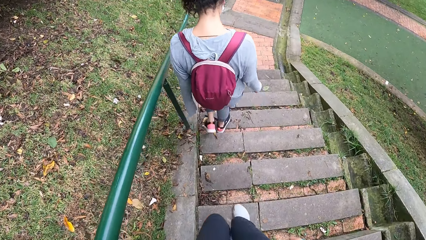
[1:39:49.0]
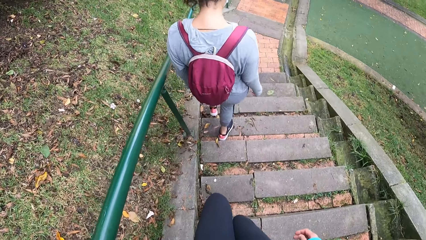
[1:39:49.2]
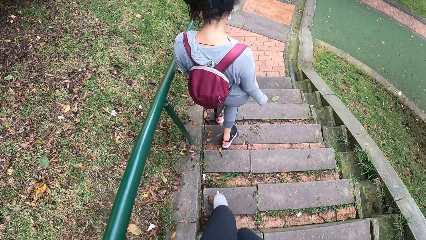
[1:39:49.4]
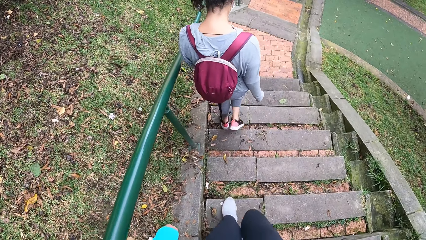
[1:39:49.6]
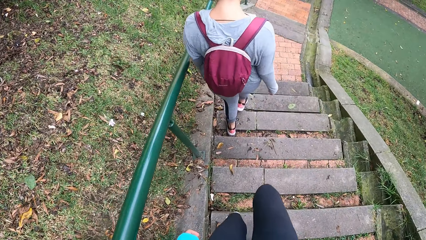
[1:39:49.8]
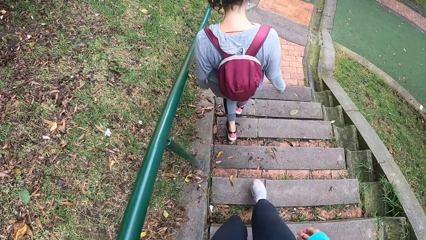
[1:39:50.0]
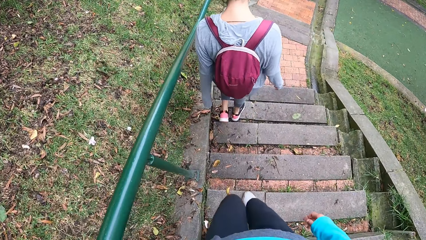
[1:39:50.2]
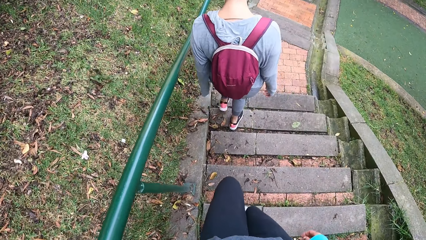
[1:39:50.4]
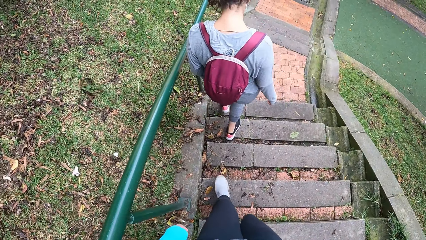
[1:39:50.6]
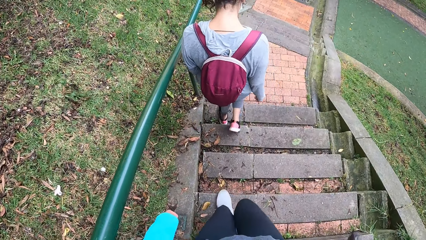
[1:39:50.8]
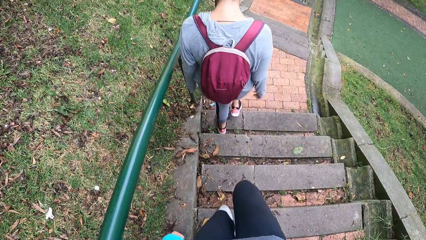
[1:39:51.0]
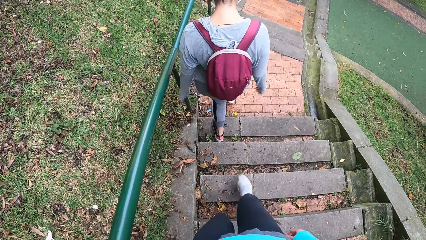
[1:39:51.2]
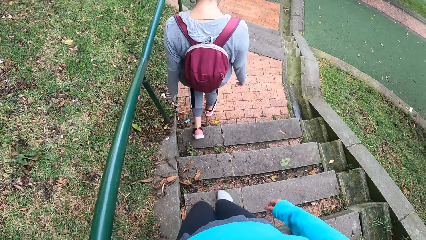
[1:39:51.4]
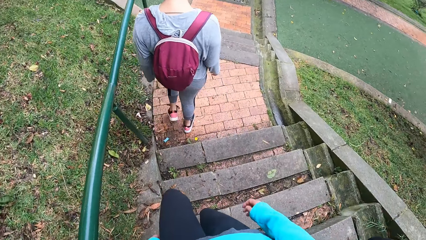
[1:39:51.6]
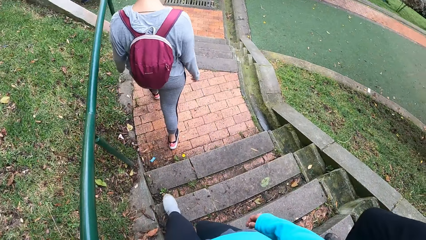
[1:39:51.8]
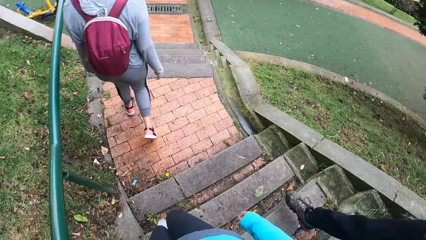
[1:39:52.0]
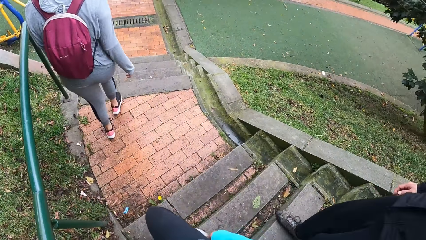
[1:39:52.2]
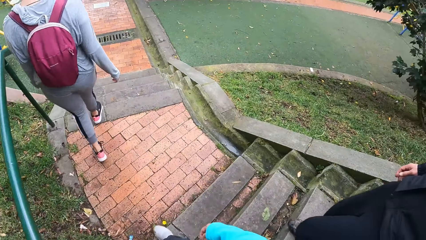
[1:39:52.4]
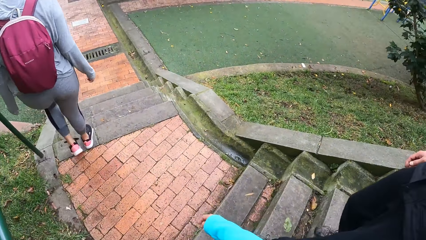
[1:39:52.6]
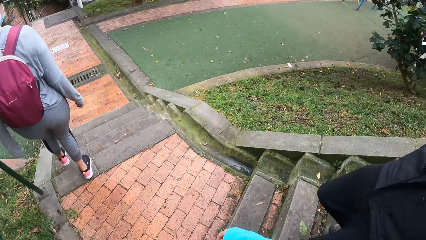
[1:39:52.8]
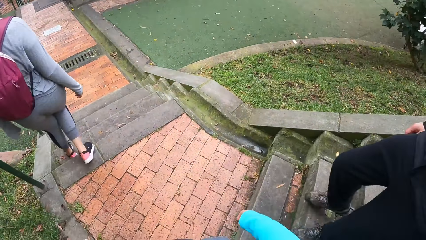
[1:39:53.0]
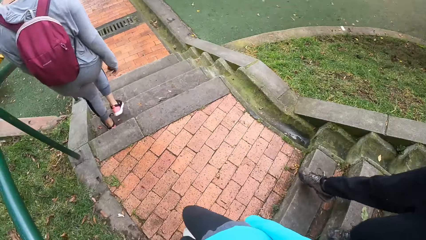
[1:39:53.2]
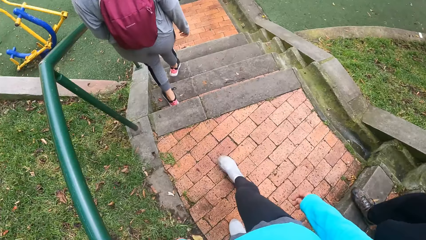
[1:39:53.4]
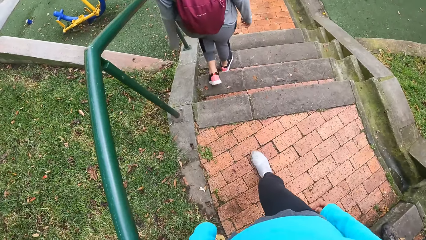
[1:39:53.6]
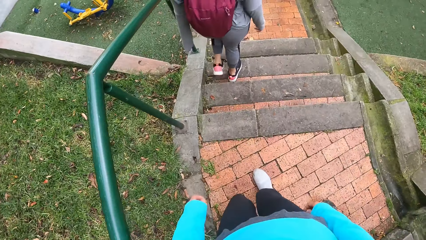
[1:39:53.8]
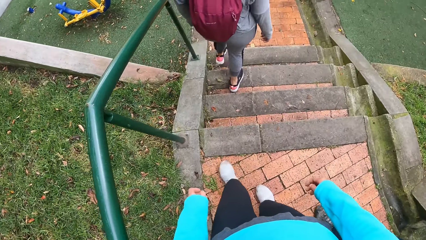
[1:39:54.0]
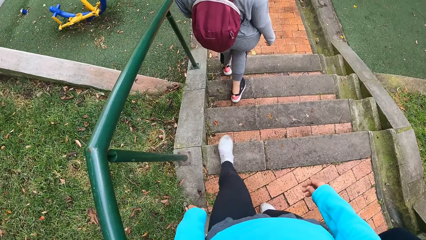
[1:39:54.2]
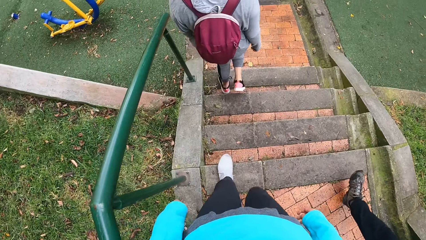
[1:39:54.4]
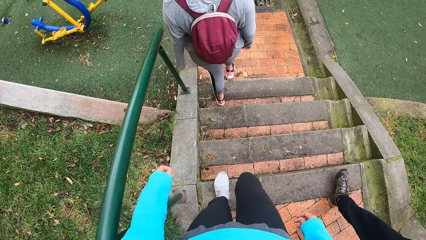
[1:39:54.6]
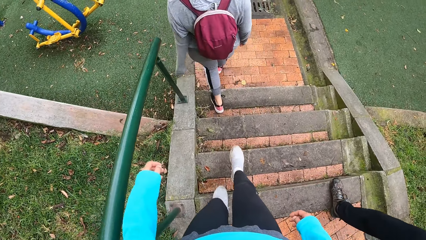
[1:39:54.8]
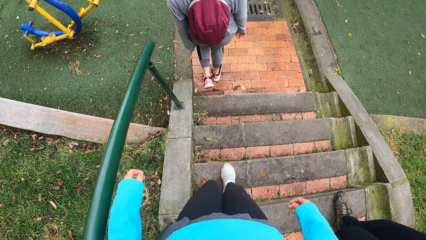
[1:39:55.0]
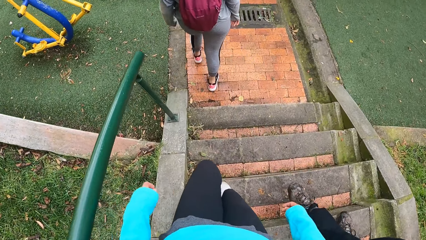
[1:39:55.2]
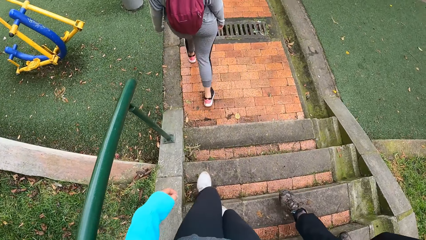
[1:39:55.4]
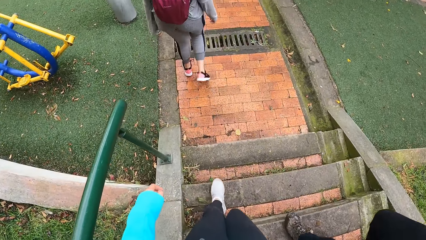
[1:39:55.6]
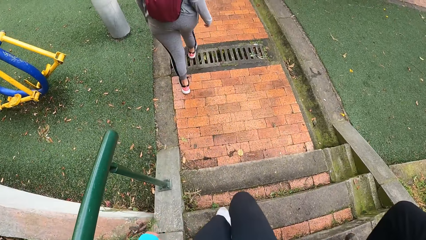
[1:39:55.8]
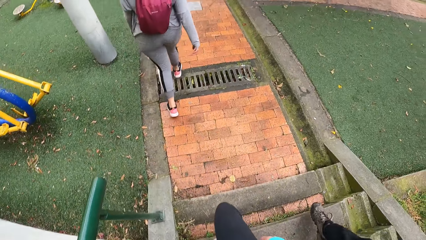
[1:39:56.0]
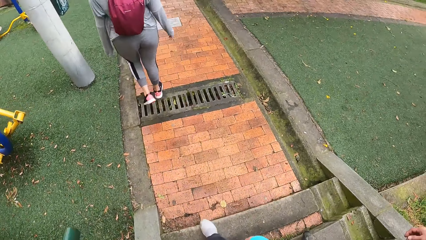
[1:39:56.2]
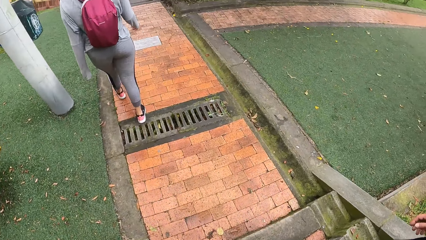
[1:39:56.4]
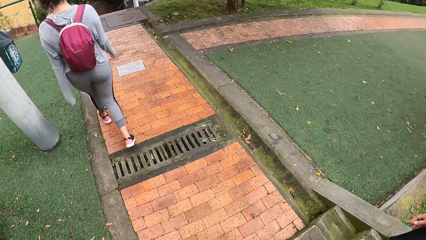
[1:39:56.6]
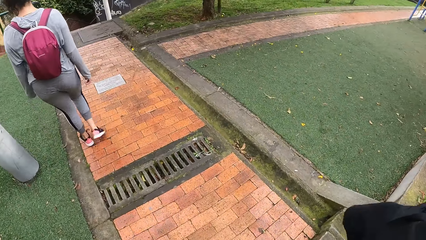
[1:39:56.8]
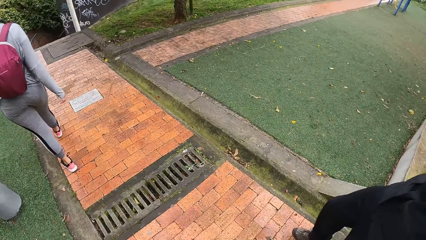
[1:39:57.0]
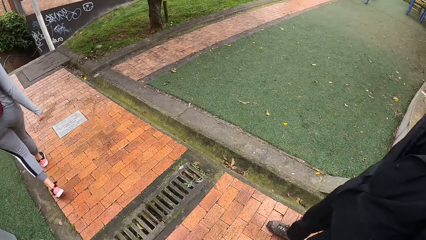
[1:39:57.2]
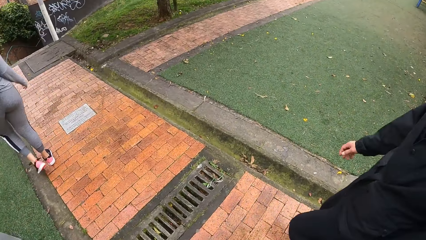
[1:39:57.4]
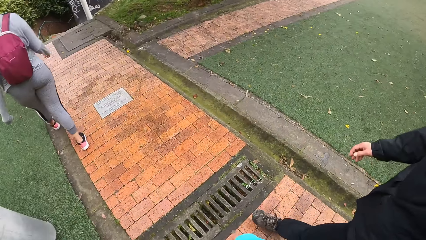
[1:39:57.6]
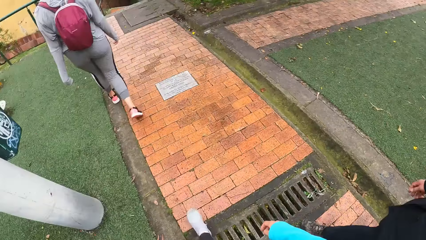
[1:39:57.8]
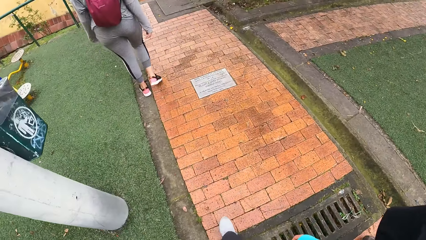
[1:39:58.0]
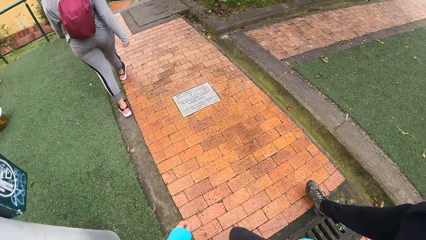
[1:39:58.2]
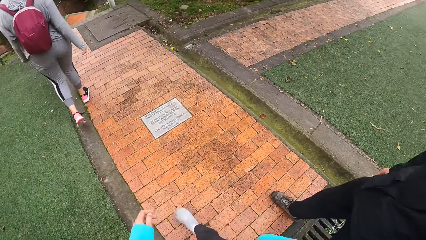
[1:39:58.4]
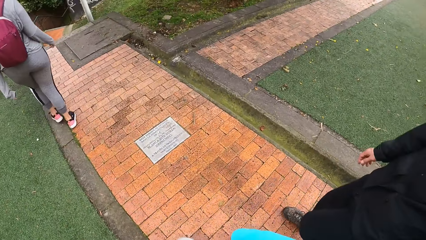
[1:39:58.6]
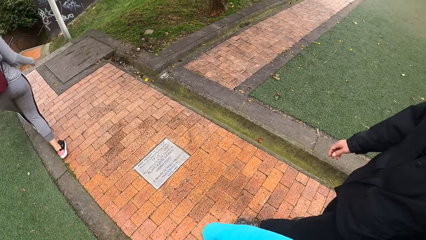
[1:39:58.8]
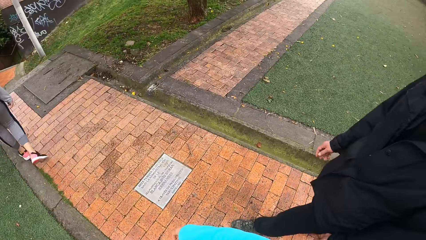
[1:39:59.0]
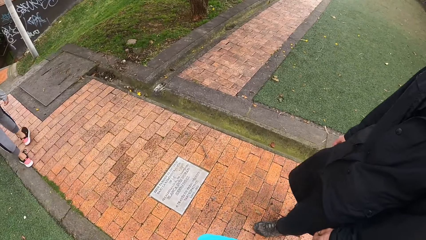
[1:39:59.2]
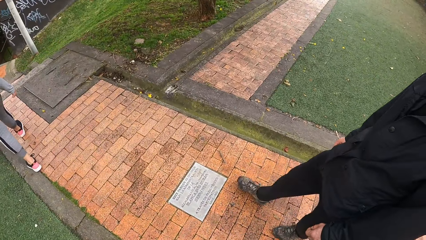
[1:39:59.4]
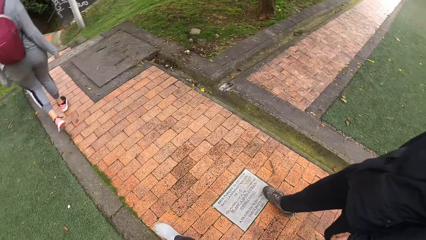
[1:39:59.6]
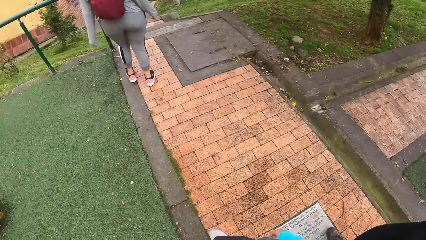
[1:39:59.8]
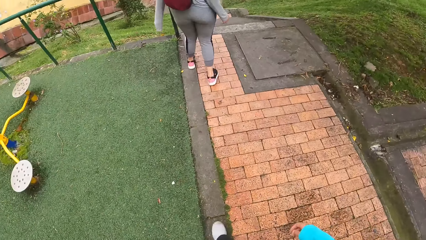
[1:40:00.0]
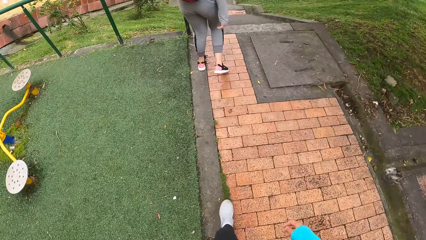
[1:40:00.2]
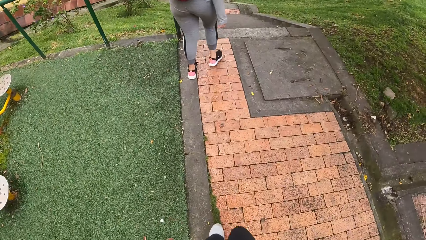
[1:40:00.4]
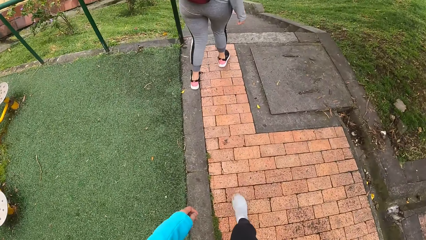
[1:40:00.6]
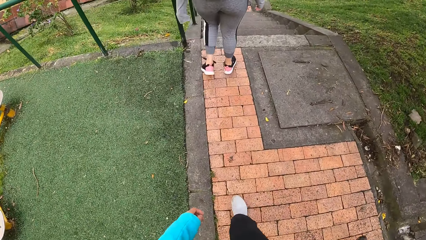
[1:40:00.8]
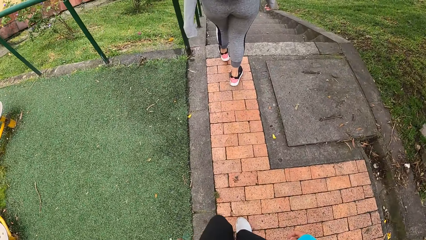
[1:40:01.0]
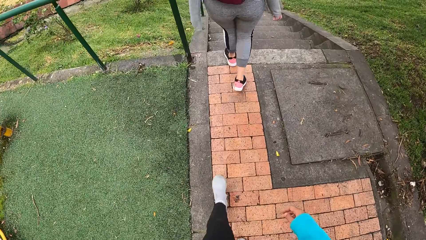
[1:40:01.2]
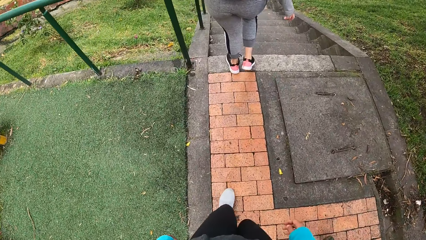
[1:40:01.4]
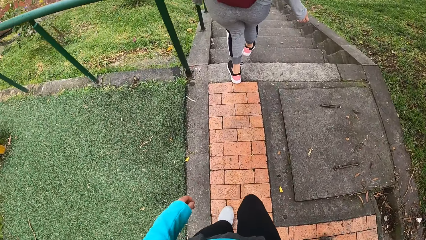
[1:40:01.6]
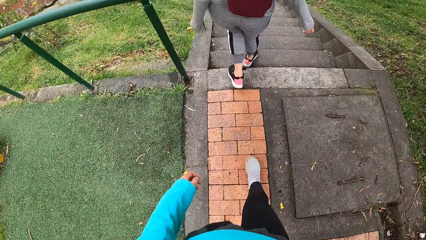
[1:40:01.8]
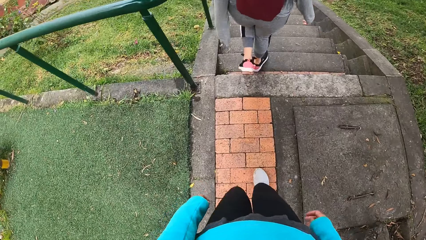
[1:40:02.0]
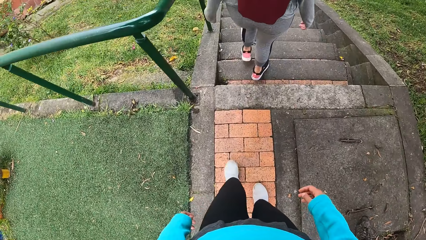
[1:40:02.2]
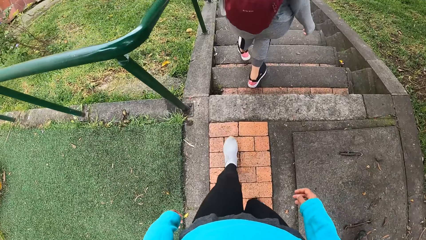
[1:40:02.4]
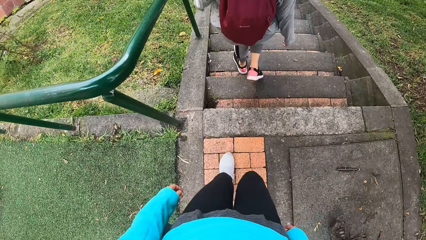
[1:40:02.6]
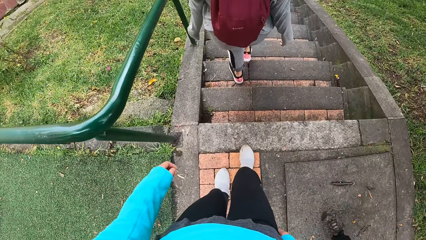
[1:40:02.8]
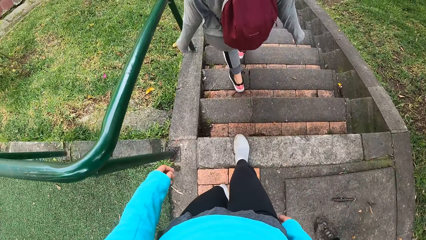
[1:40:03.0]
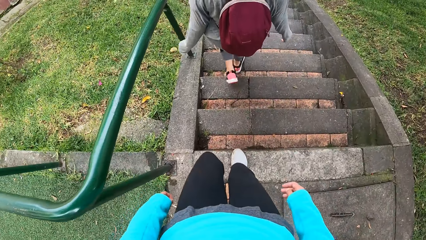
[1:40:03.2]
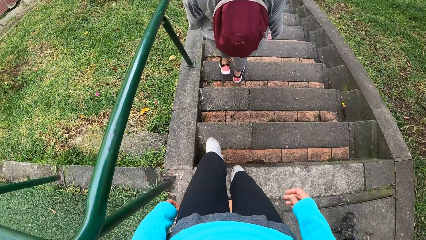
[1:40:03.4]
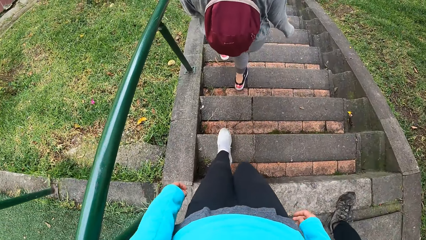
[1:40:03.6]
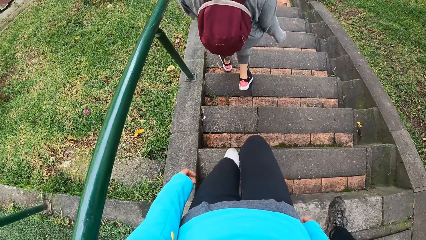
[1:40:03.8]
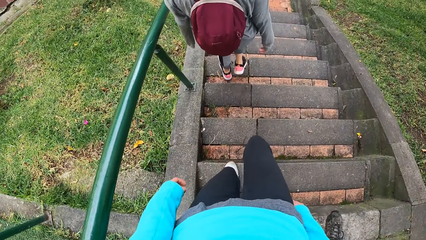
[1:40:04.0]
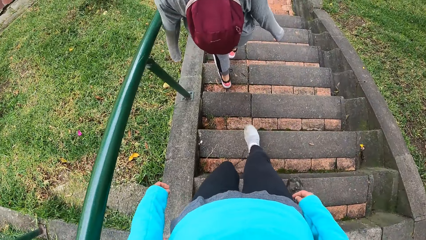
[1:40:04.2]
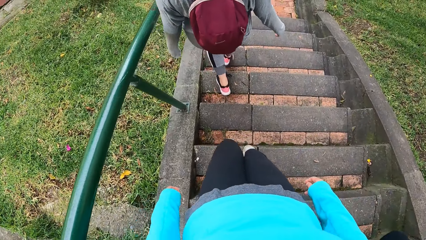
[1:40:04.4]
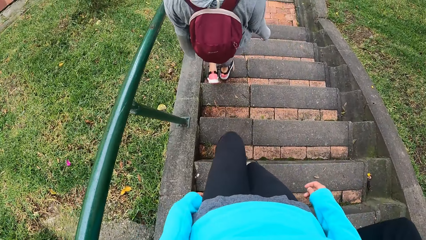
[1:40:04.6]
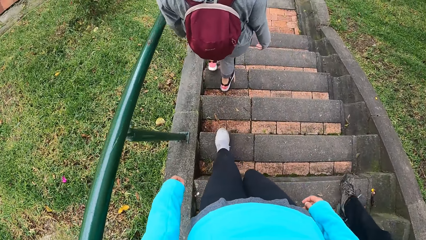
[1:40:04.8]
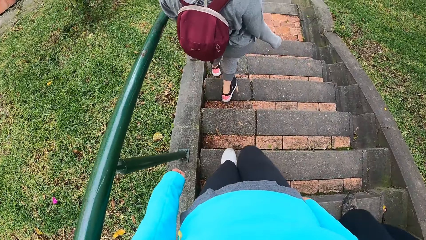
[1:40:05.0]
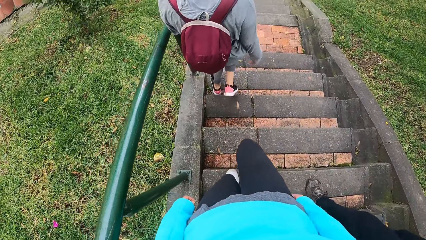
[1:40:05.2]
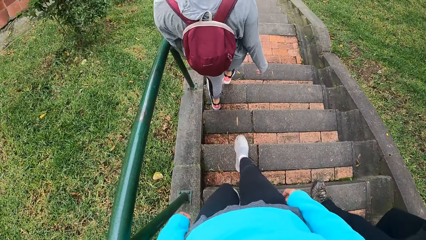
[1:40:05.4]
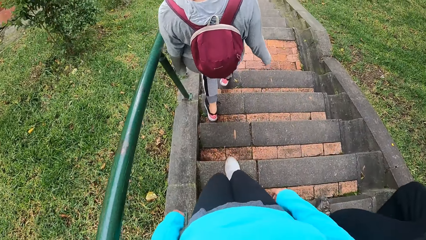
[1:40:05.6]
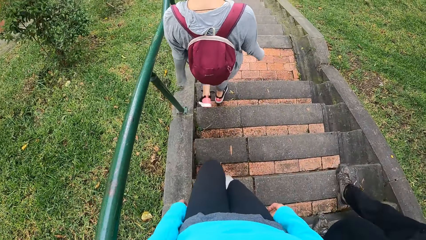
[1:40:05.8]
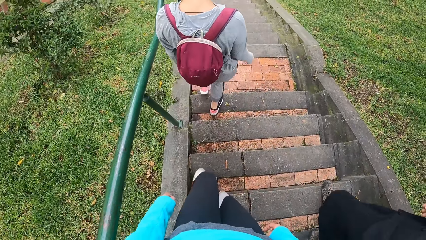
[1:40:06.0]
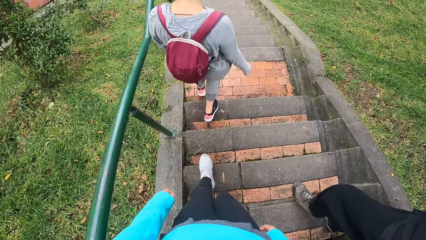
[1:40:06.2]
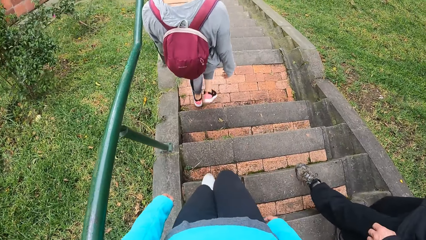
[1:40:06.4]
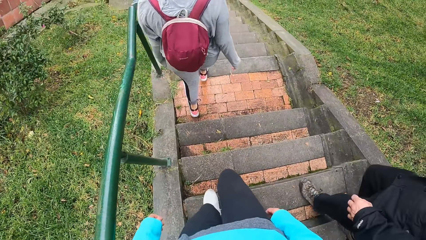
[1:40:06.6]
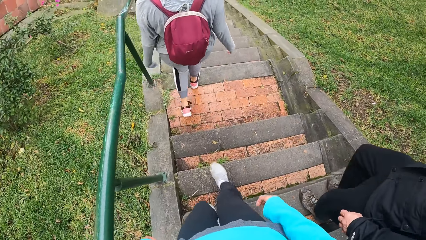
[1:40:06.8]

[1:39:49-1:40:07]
A woman walks on the walkway. The camera wearer walks on the walkway. A man walks on the walkway. The woman walks down the stairs with the man and the camera wearer.
